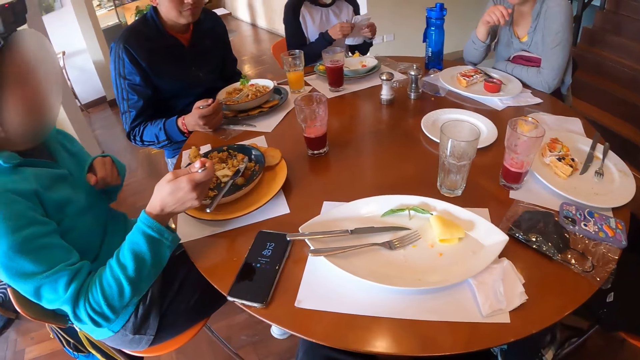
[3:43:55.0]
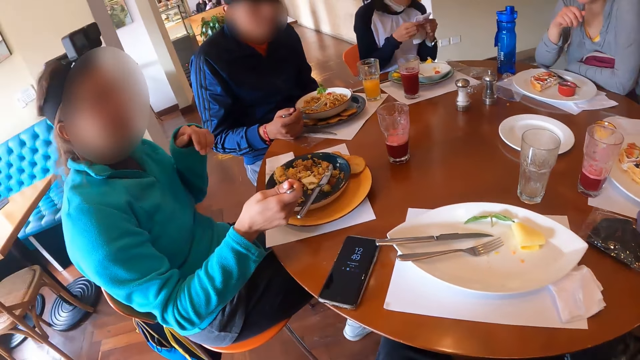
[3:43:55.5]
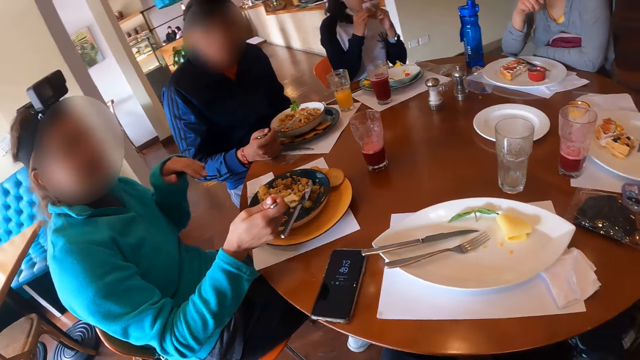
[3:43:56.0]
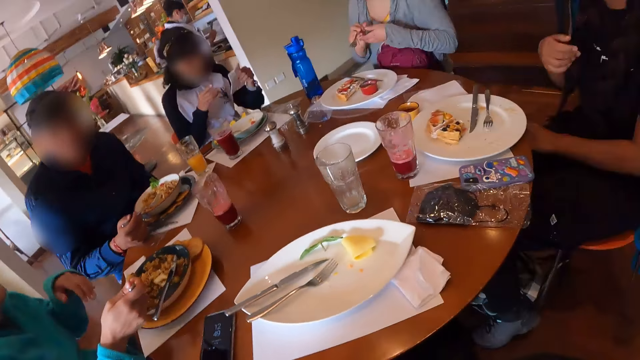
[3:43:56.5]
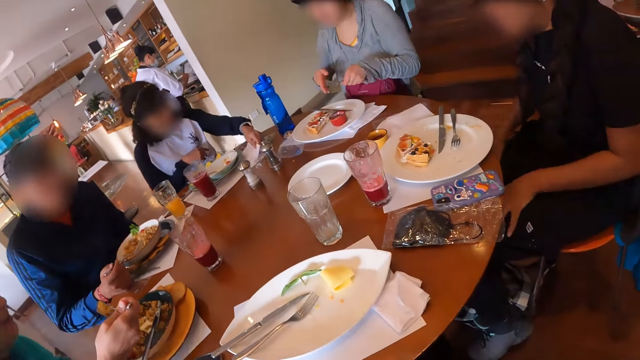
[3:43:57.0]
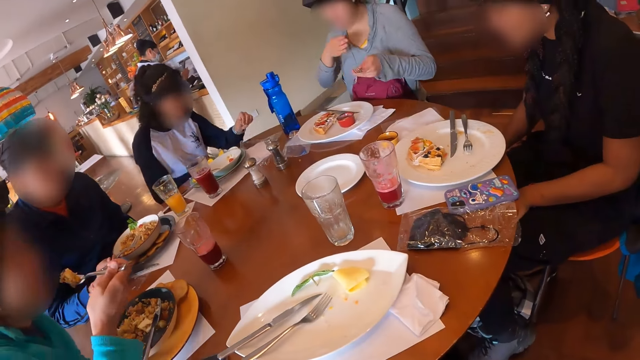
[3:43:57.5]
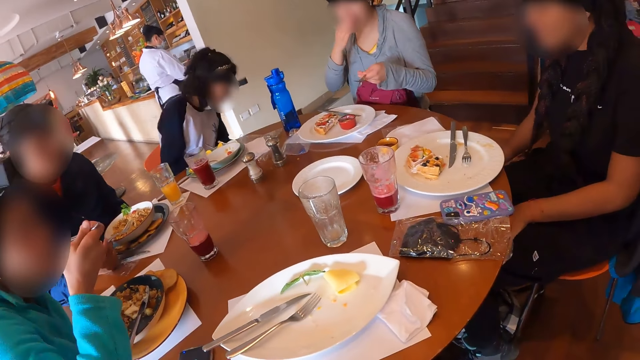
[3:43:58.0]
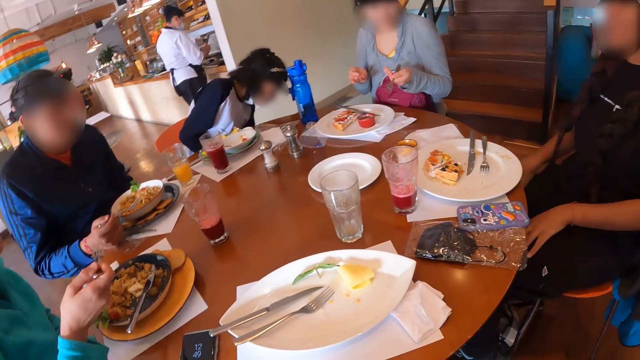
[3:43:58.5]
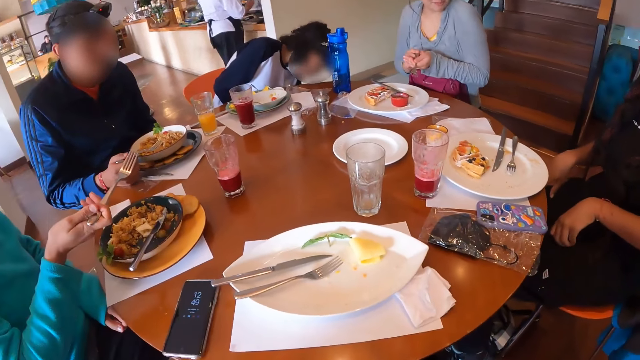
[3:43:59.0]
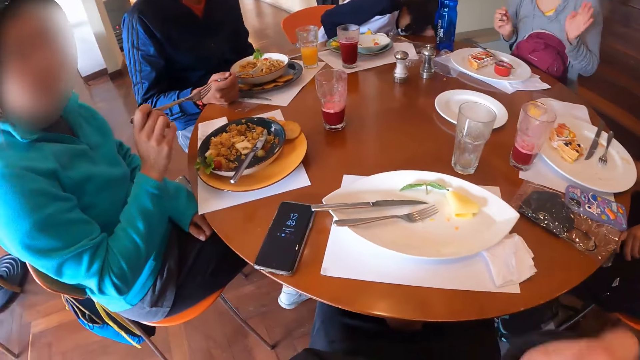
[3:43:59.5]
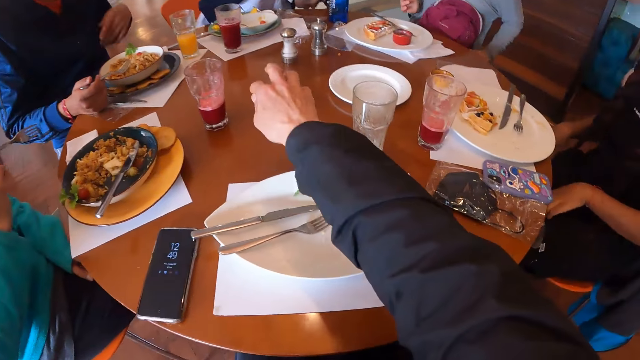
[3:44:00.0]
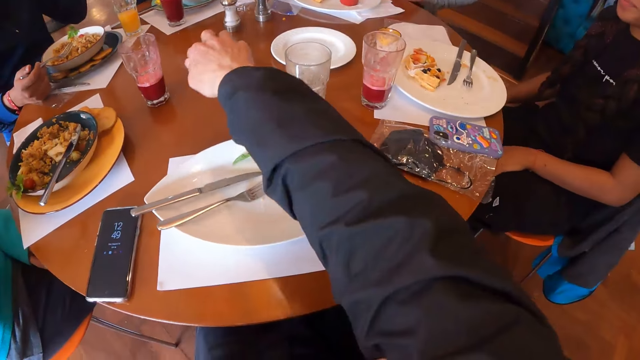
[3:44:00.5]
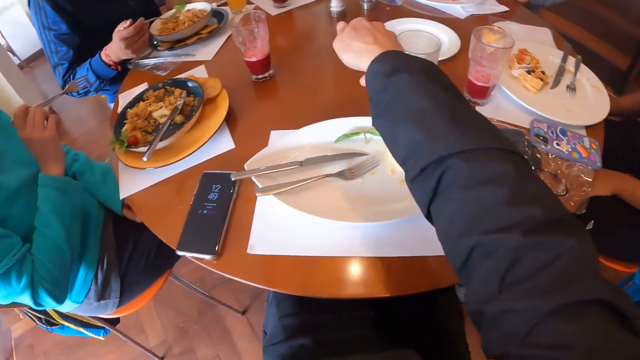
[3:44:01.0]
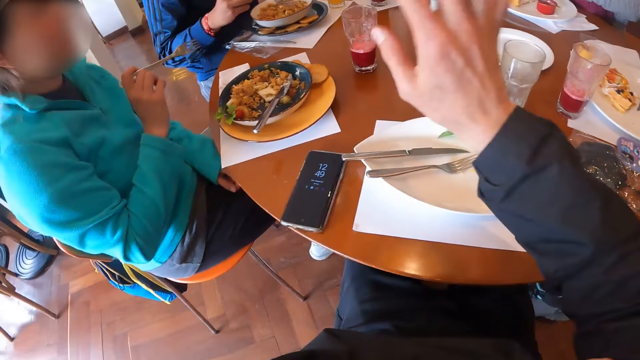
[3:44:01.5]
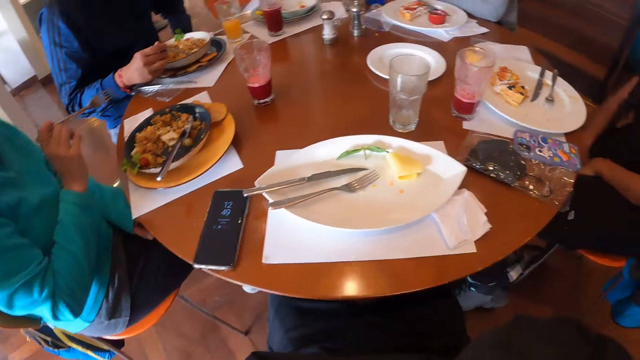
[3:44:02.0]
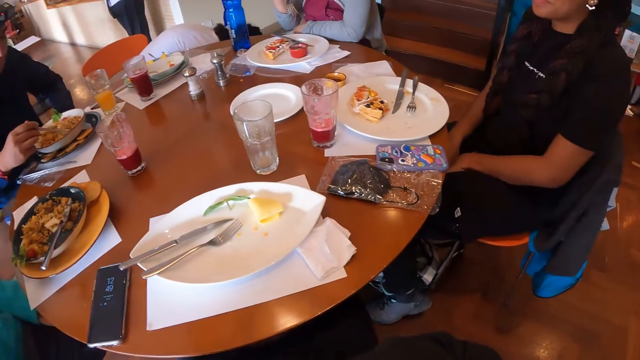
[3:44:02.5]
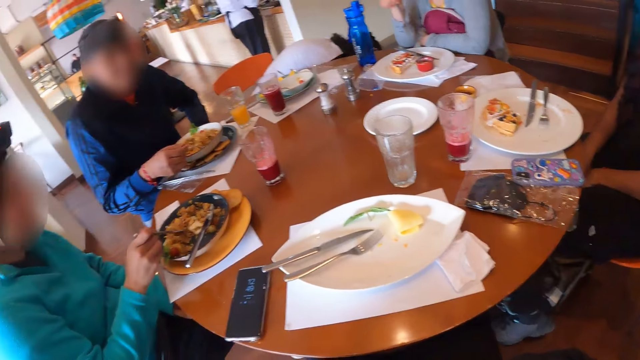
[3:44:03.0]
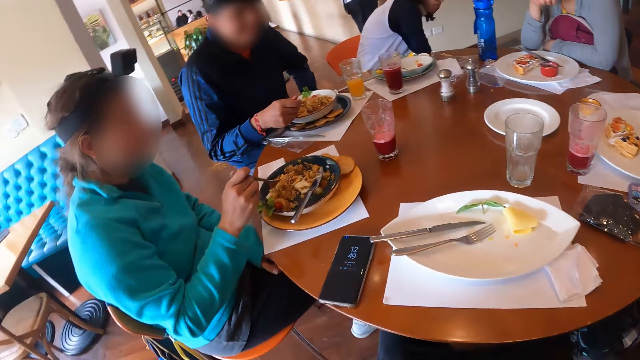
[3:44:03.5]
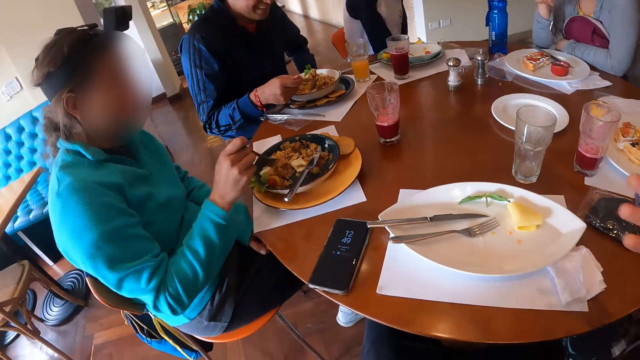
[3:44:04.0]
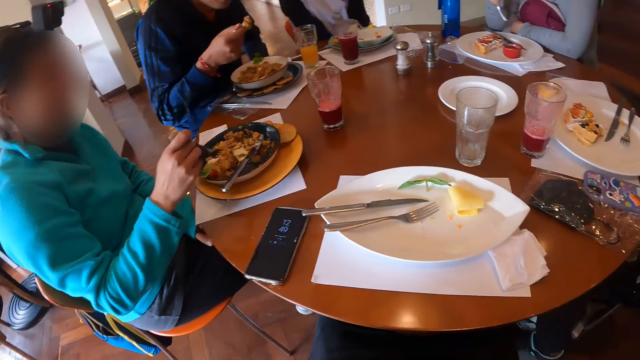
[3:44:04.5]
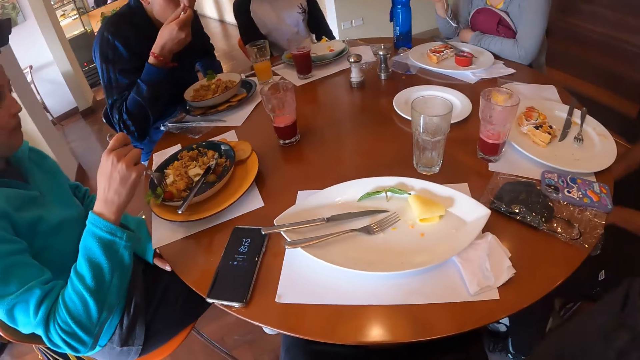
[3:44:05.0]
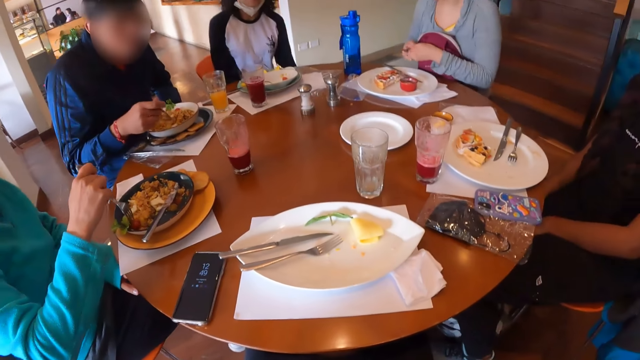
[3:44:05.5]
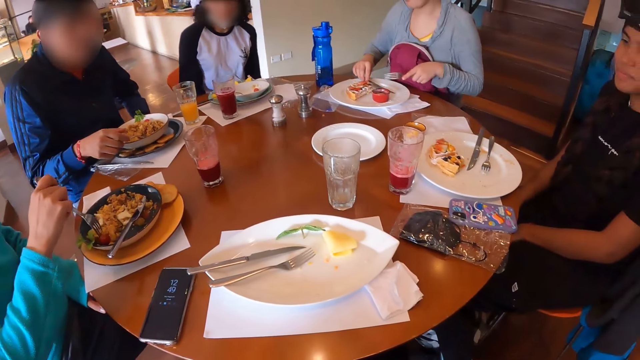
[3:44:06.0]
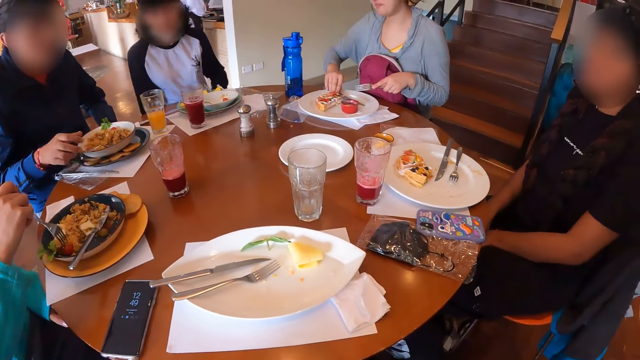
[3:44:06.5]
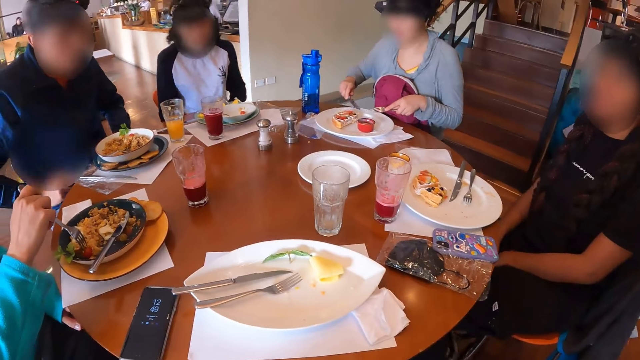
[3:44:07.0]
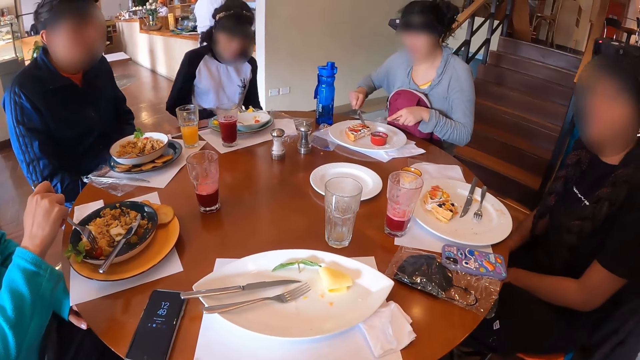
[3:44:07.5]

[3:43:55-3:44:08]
A woman eats rice from the plate on the table with the fork in her right hand. Another woman touches her face with her right hand. The first woman mixes the plate of food with the fork in her right hand. A man takes eggs from the plate on the table with the fork in his right hand, and eats the eggs from the plate on the table with the fork in his right hand. The second woman picks up the knife on the plate with her right hand.

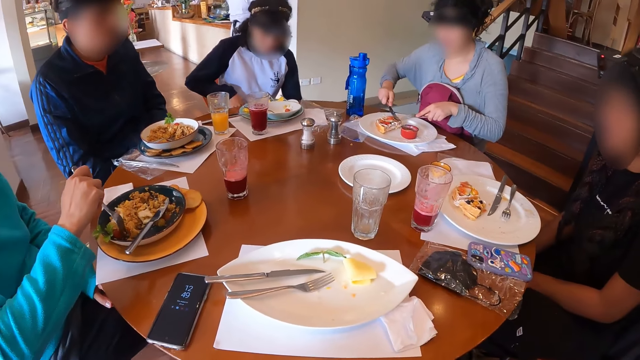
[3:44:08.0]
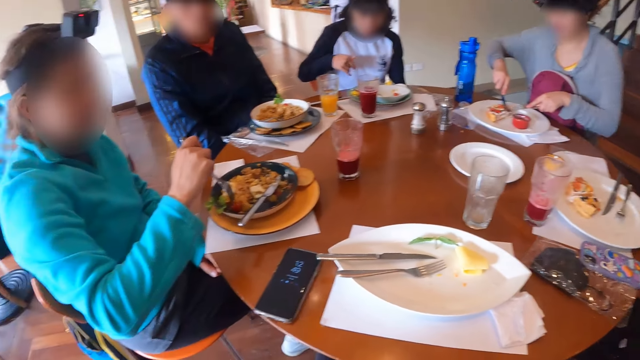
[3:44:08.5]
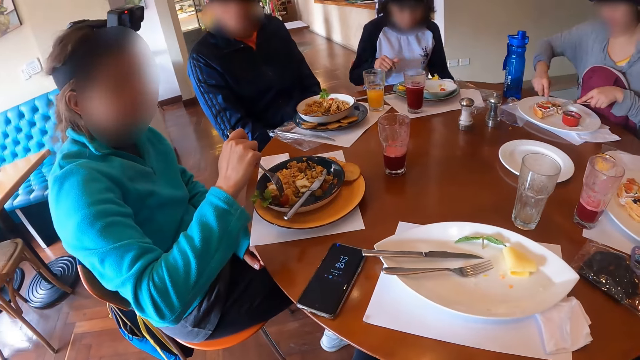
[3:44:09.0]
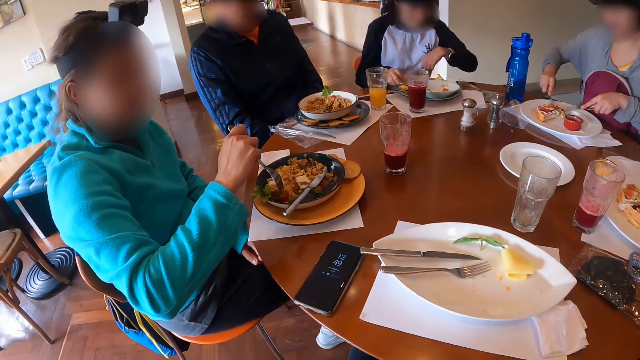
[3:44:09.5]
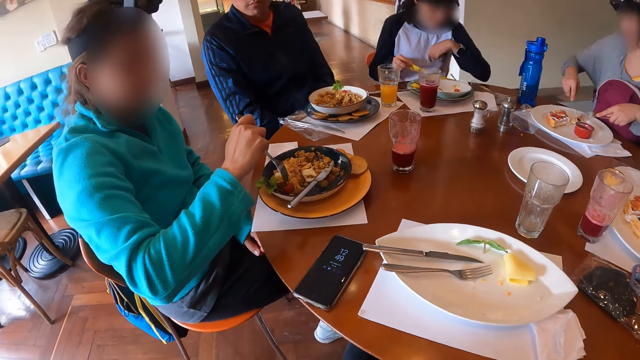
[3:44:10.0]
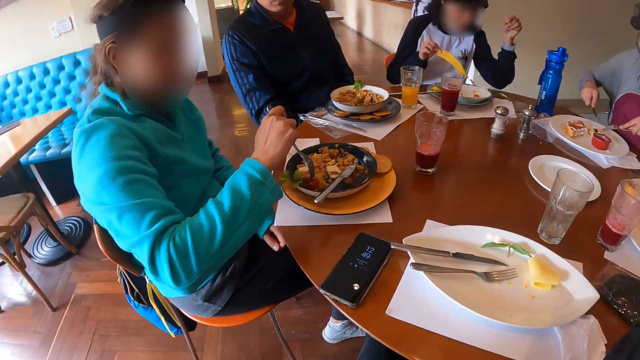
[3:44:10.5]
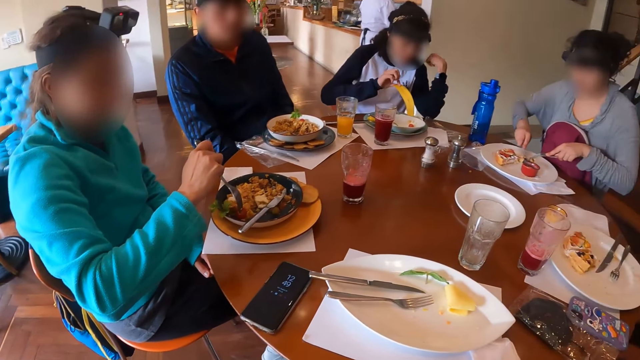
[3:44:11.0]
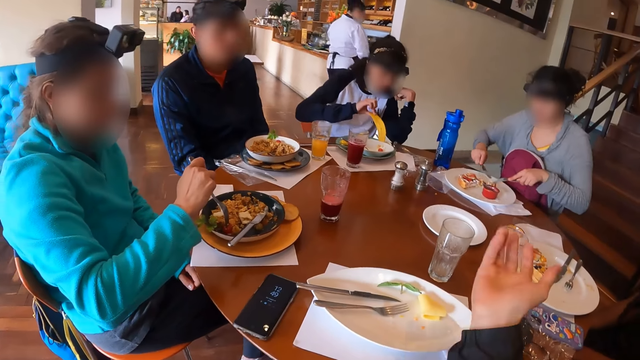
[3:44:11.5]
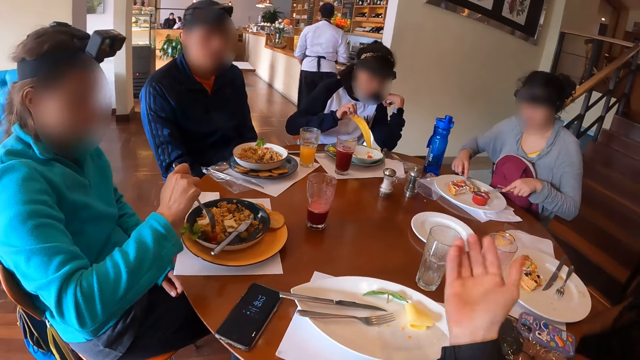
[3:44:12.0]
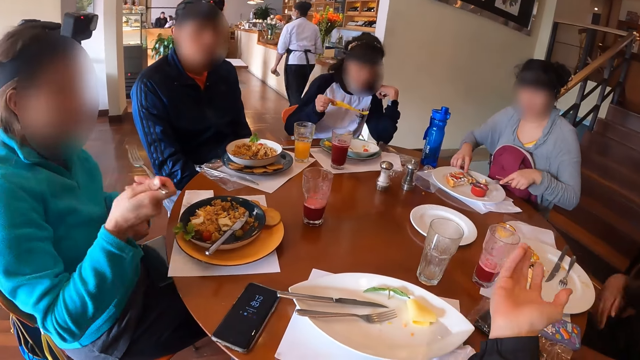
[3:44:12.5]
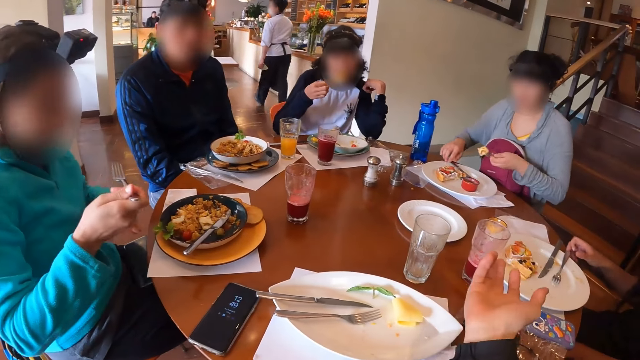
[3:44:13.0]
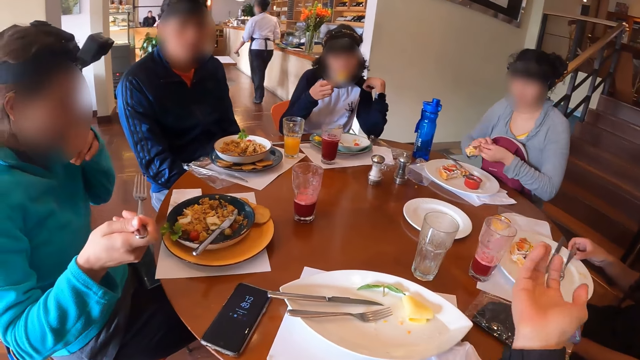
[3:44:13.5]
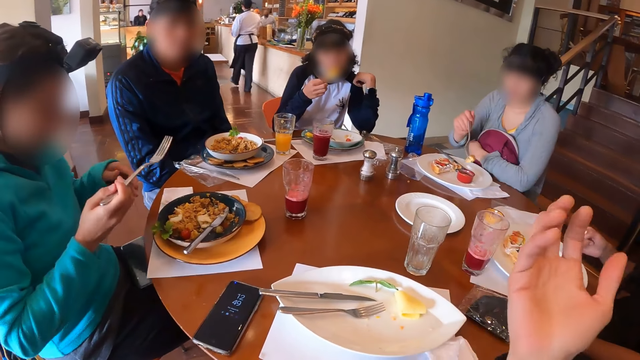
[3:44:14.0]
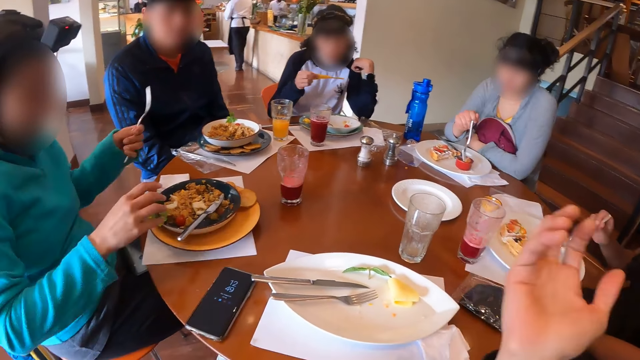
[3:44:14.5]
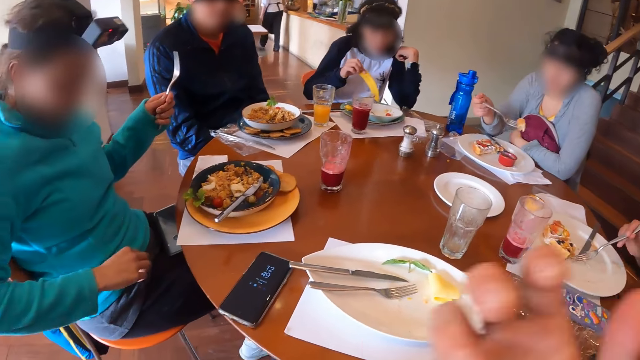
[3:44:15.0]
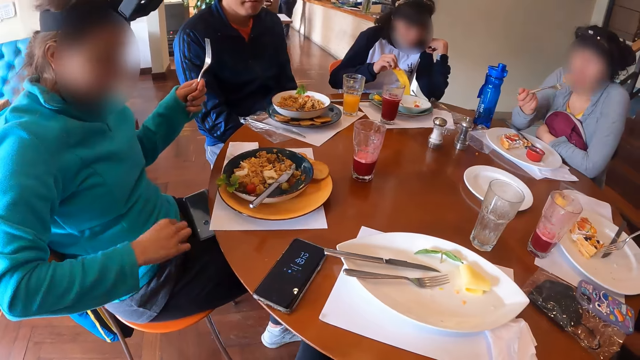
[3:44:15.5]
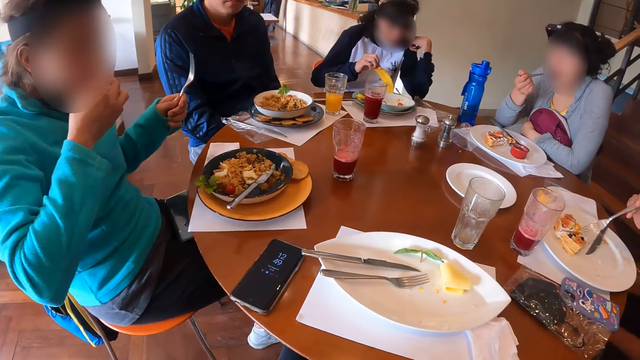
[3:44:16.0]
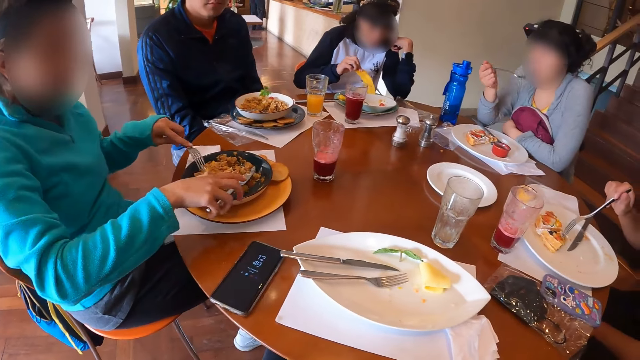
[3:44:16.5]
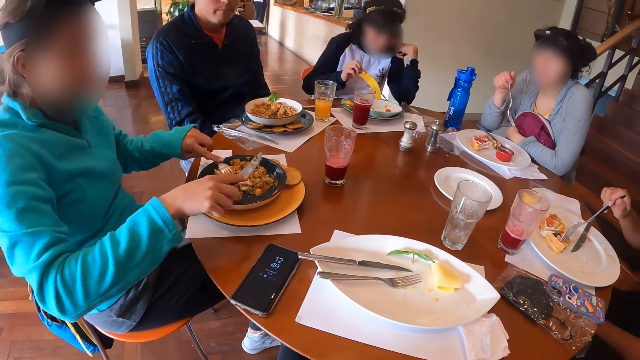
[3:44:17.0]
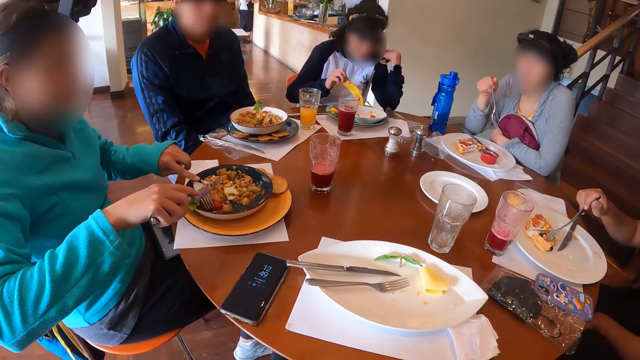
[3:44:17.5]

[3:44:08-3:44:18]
A woman slices the pancake in the plate with the knife in her right hand. Another woman dips the bacon in the bowl of sauce with her right hand. A third woman takes rice from the plate on the table with the fork in her right hand. The first woman picks a piece of pancake from the plate on the table with the fork in her right hand. The third woman eats rice from the plate on the table with the fork in her right hand. The second woman eats the bacon with her right hand. A person eats. A fourth woman picks up the fork on the plate with her right hand. The first woman puts the piece of pancake in the bowl of sauce with the fork in her right hand. The camera wearer moves hands. The second woman dips the bacon in the bowl of sauce with her right hand. The third woman picks up rice on her shirt with her right hand. The first woman eats the piece of pancake from the plate on the table with the fork in her left hand. The third woman touches her mouth with her right hand, eats the rice from her shirt with her right hand, picks up the knife on the plate with her right hand, and mixes the plate of food with the cutlery in both hands.
